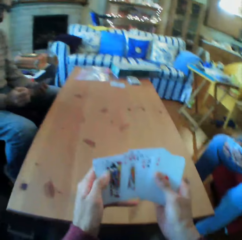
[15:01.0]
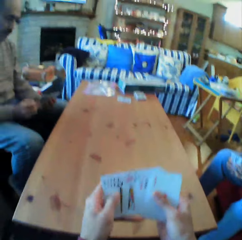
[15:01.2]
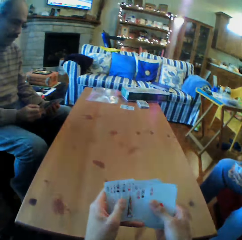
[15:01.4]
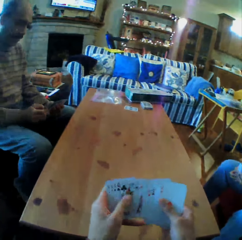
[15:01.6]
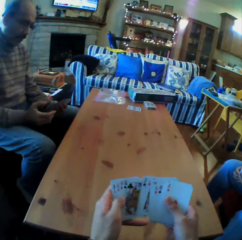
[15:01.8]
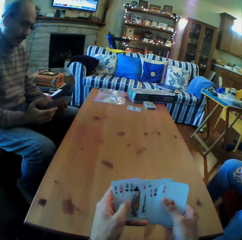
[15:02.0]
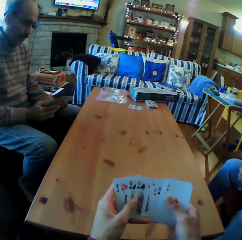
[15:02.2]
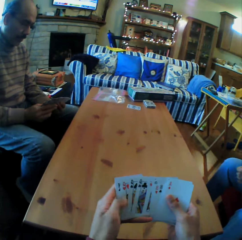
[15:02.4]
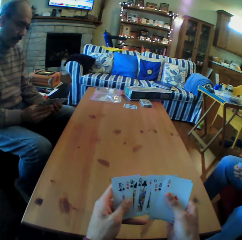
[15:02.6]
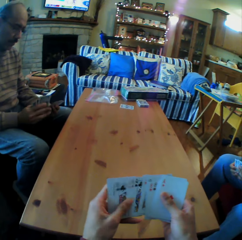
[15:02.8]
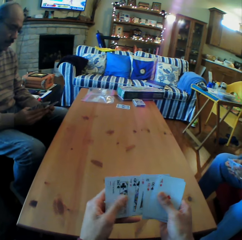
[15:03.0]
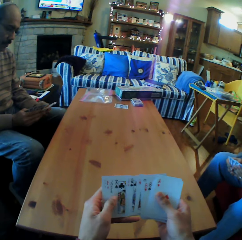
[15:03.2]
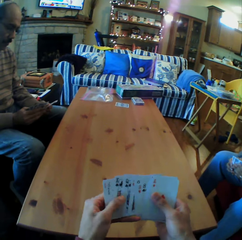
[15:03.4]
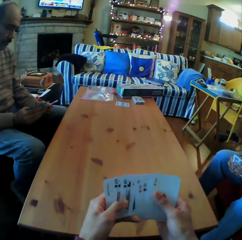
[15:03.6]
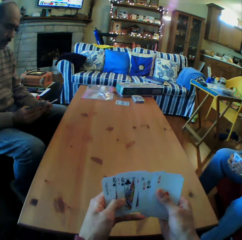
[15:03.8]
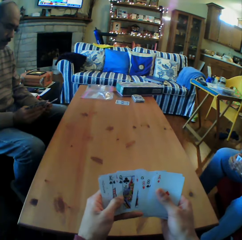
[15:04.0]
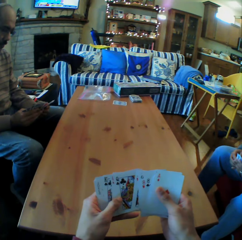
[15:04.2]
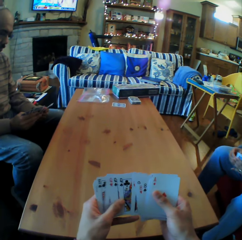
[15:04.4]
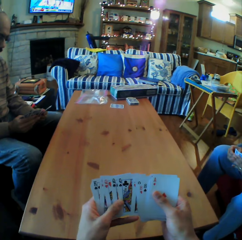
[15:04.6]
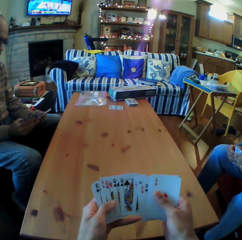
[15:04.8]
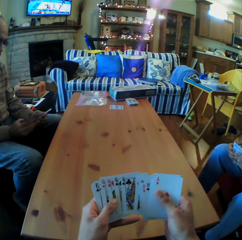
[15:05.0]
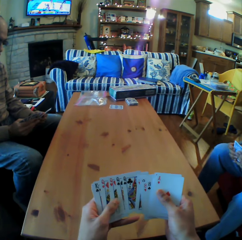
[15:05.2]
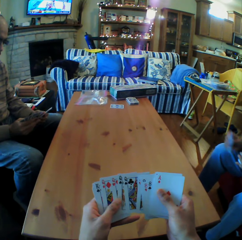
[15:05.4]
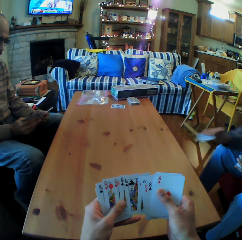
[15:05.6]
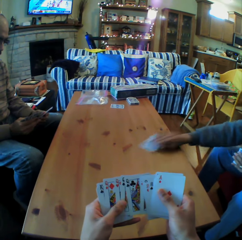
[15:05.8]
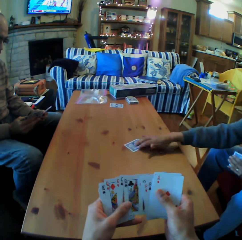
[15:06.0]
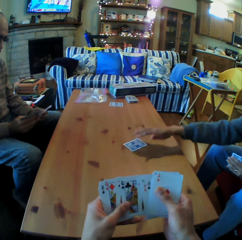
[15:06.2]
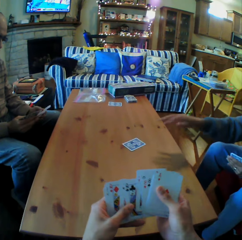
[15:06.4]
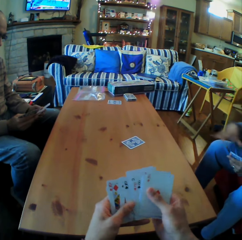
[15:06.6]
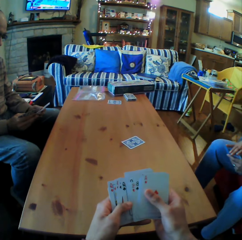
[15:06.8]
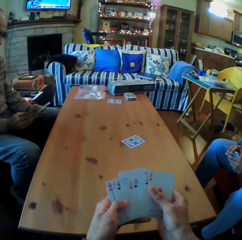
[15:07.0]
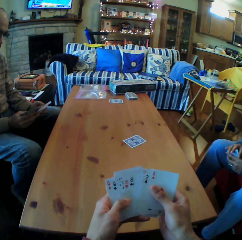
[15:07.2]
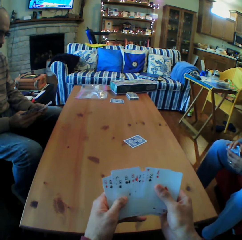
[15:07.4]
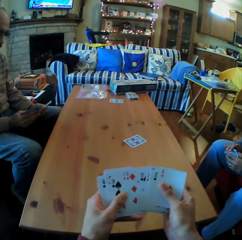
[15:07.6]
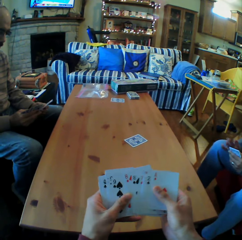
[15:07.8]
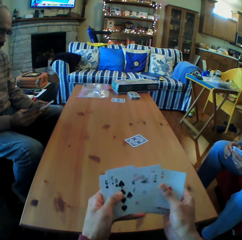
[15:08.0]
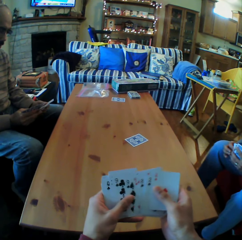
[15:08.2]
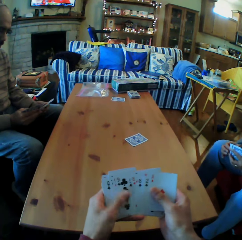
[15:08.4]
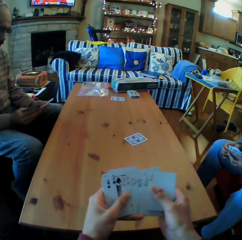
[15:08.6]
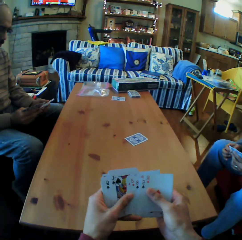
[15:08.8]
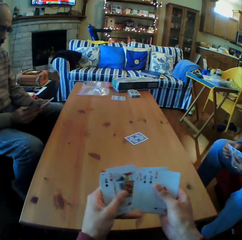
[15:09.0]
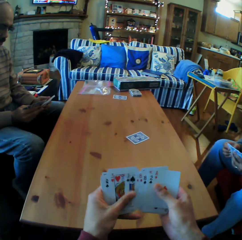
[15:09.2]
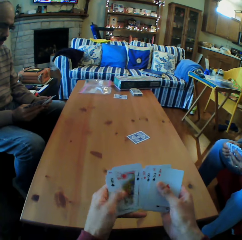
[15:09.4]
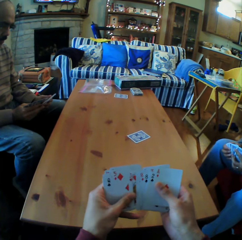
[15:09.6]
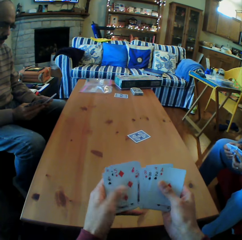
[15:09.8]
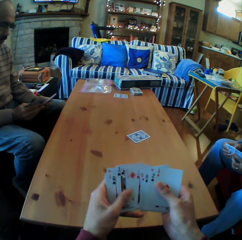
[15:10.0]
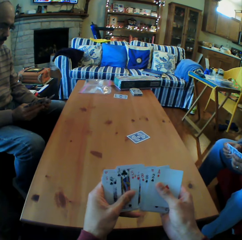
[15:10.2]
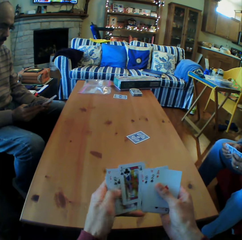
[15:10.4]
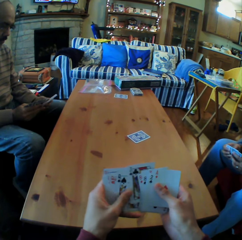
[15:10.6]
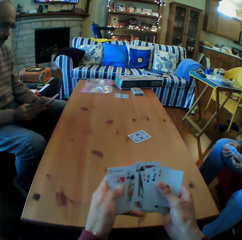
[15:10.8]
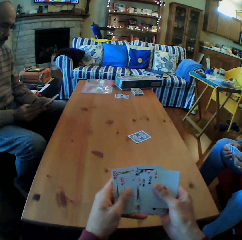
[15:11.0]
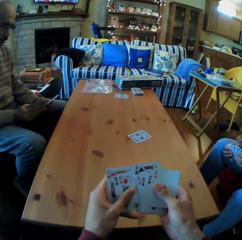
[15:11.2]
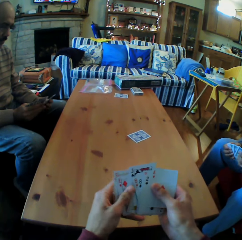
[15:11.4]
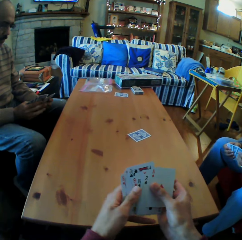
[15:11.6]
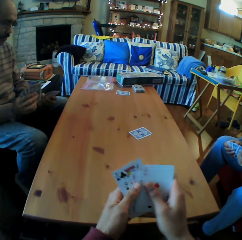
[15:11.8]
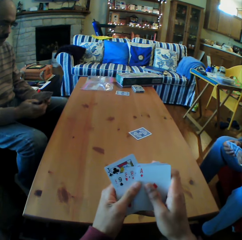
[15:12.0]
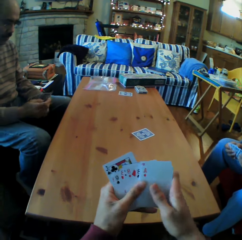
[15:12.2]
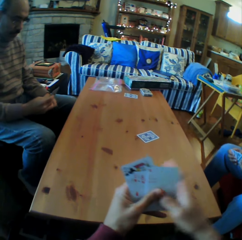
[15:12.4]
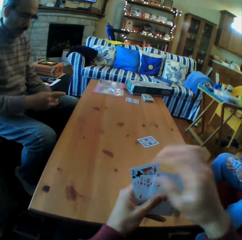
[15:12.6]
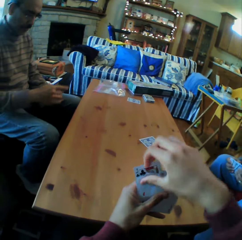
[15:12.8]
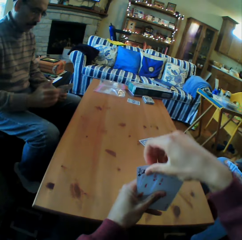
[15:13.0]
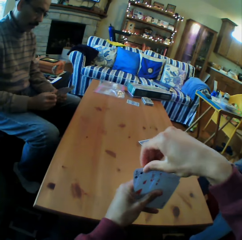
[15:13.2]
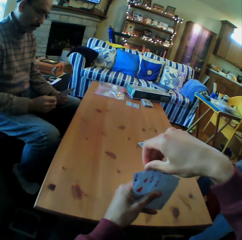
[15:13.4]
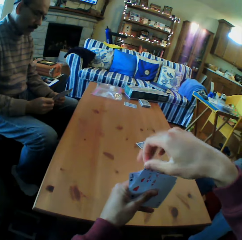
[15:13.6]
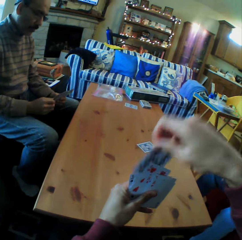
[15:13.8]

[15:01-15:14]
The camera wearer looks at the cards. A woman puts the cards on the table.

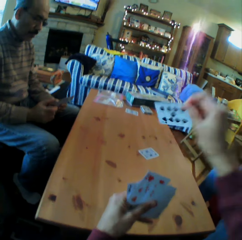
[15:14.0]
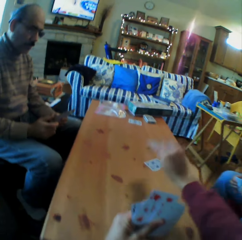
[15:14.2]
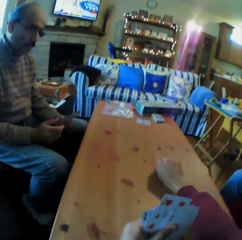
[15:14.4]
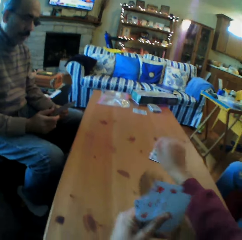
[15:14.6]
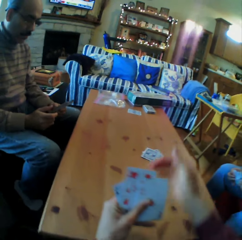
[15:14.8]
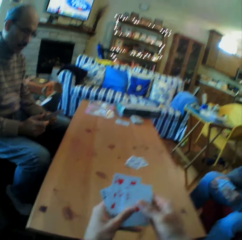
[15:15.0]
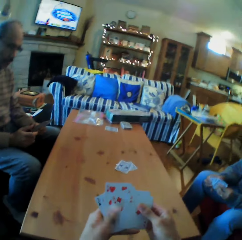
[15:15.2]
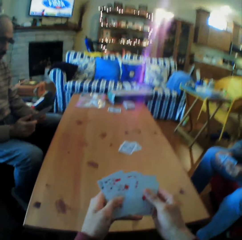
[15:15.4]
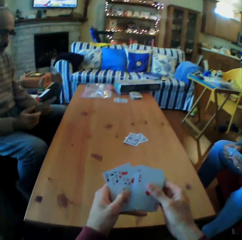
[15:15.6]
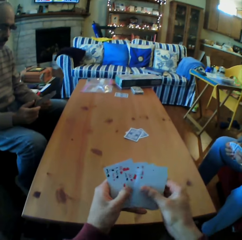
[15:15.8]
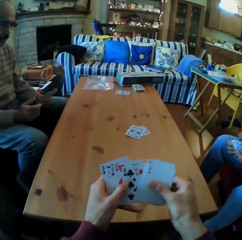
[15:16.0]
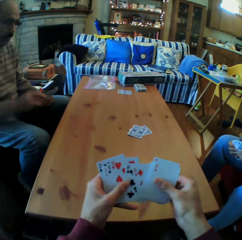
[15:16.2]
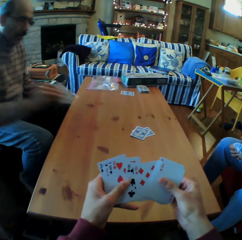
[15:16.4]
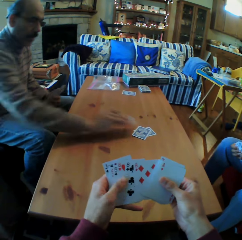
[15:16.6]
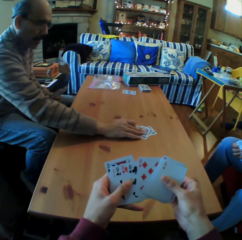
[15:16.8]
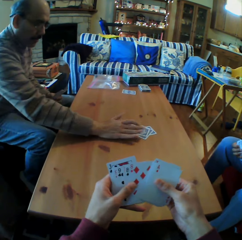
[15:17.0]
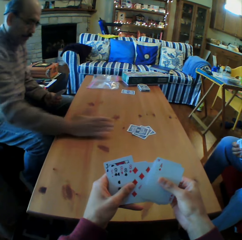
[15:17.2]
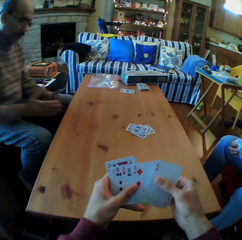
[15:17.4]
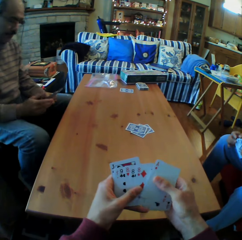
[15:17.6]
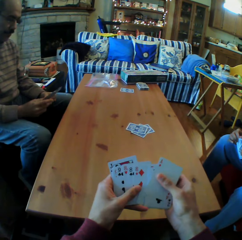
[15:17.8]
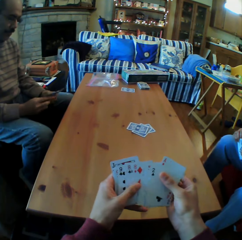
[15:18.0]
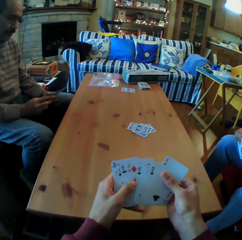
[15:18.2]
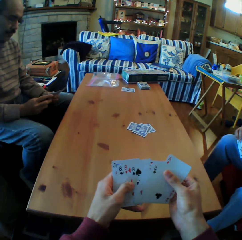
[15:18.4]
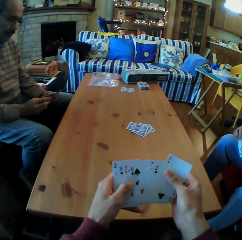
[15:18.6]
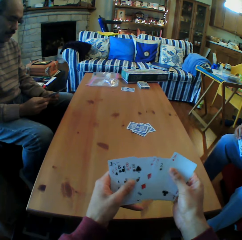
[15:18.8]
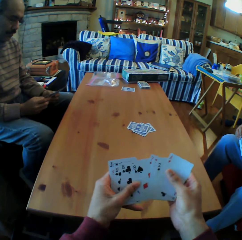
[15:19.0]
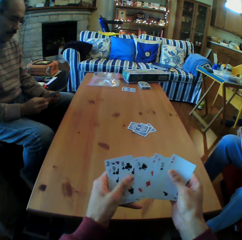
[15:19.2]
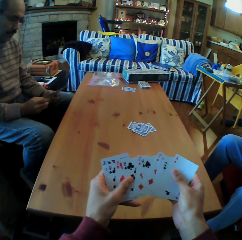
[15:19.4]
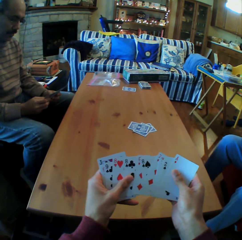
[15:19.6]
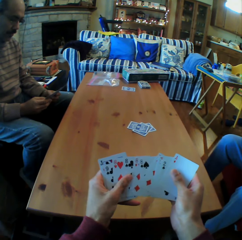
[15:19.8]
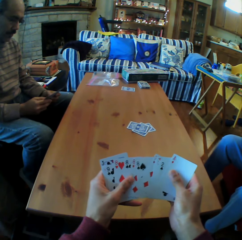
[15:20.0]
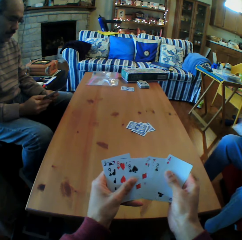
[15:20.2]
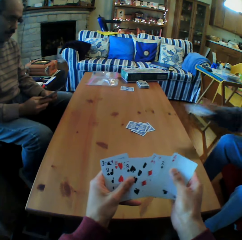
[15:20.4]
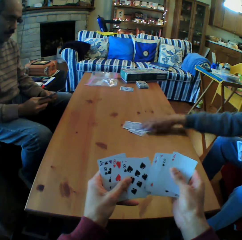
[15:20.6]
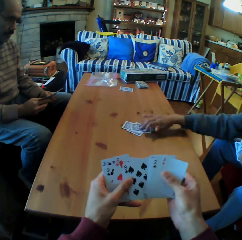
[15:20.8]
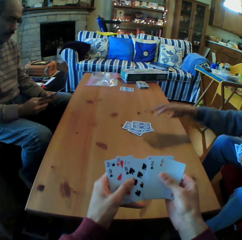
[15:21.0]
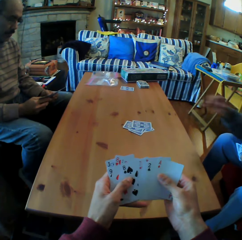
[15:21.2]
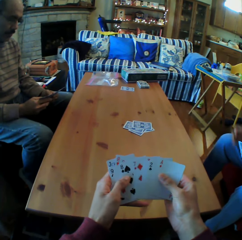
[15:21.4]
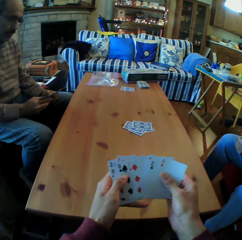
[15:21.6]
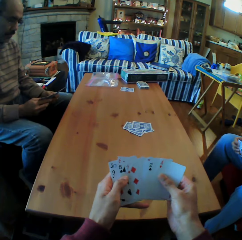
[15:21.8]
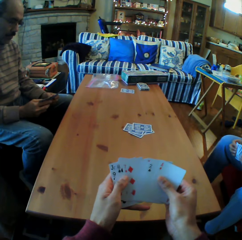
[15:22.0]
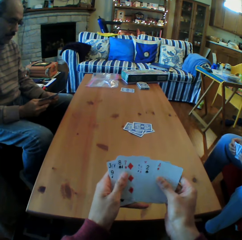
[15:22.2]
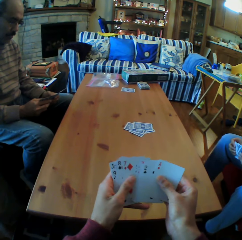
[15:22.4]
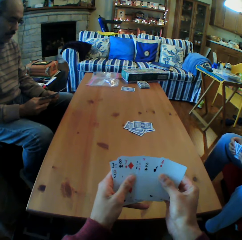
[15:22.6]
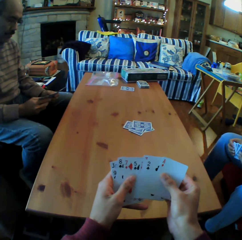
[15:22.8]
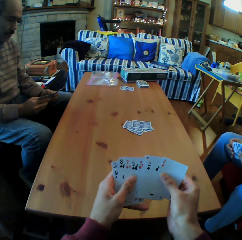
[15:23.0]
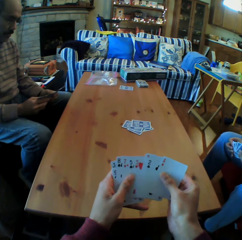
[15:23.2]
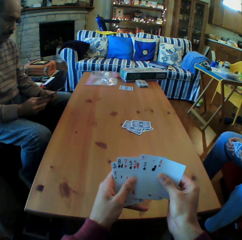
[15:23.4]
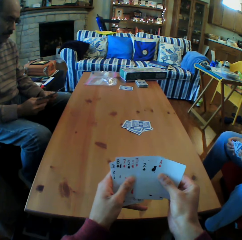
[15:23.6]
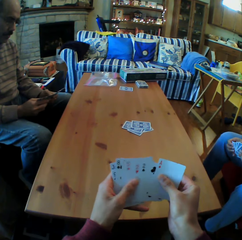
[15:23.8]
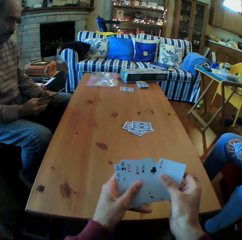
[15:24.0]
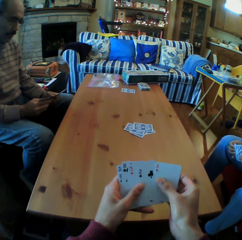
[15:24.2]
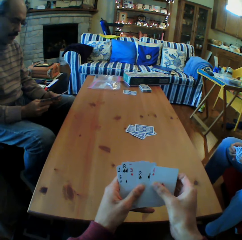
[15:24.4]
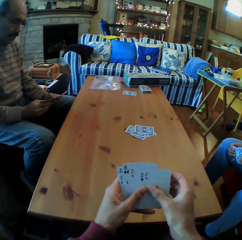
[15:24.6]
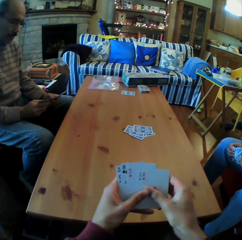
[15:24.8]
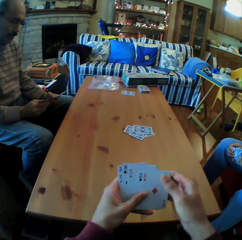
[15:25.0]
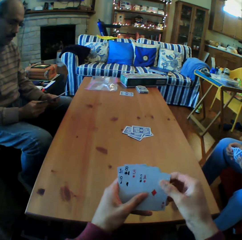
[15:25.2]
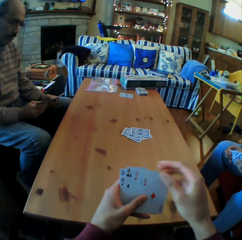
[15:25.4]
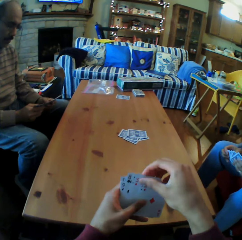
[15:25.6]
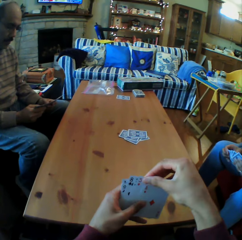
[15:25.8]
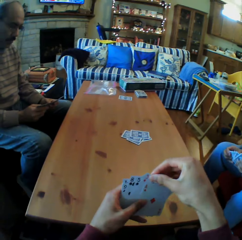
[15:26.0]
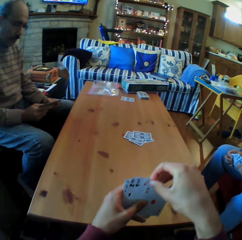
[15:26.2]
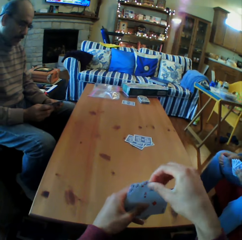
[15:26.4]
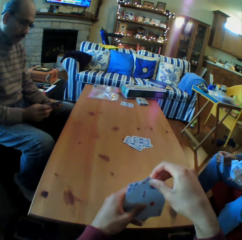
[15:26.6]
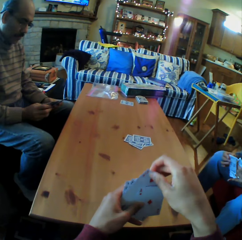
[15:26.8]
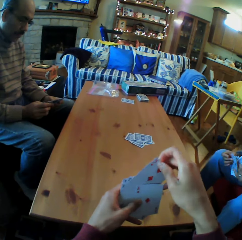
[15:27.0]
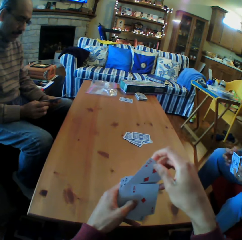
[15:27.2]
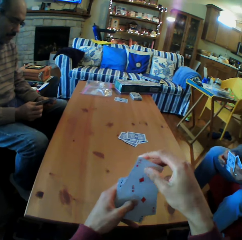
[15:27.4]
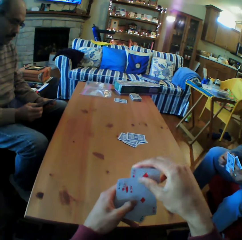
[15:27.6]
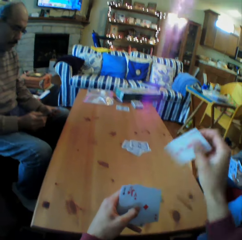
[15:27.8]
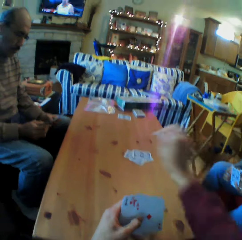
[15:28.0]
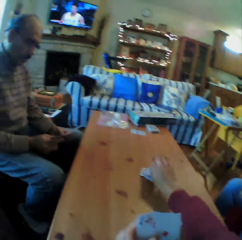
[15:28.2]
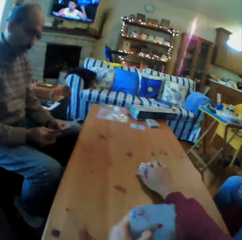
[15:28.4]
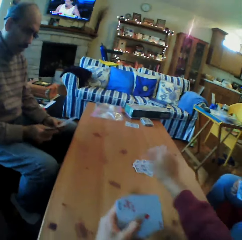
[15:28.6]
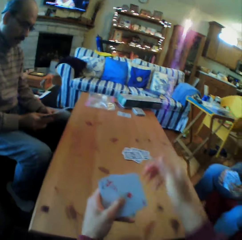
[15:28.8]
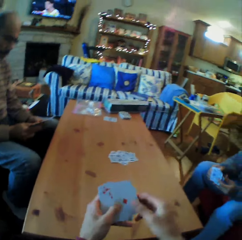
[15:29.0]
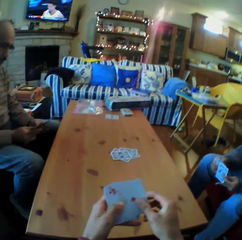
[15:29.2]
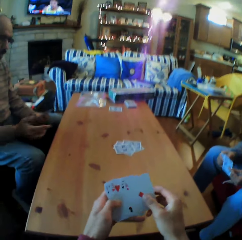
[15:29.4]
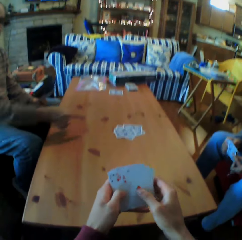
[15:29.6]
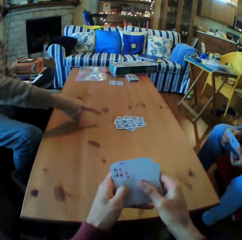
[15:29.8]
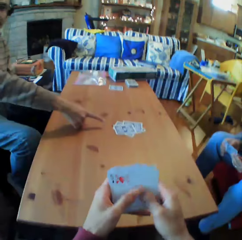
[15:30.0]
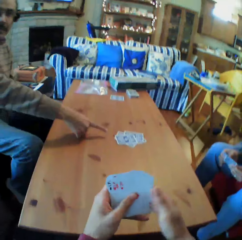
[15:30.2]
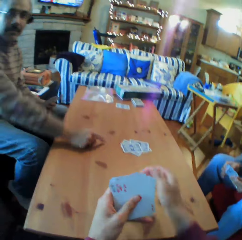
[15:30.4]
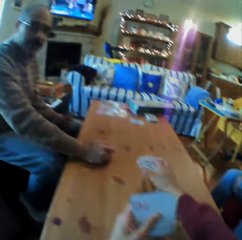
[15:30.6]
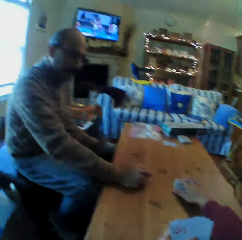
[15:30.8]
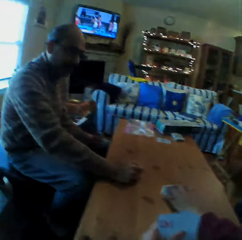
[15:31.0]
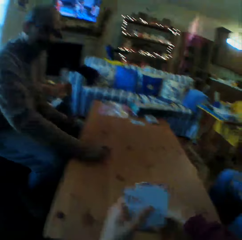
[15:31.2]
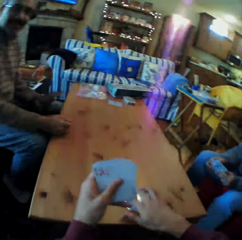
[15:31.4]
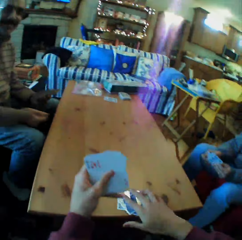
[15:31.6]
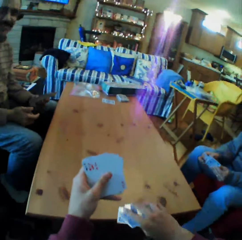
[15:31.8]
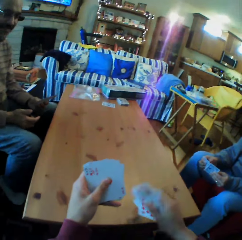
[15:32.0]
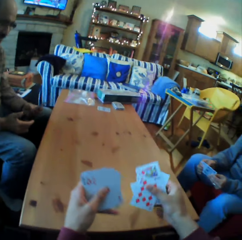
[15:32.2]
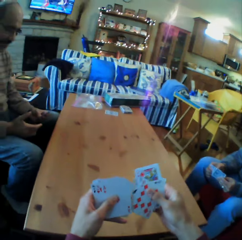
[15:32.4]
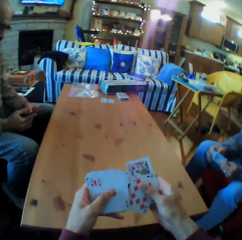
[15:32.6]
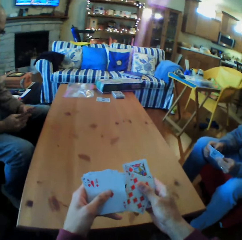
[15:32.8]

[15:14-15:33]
The camera wearer puts the cards on the table. They look at the cards. A man puts the cards on the table. The camera wearer looks at the cards. A woman puts the cards on the table. The camera wearer looks at the cards. They put the cards on the table. They pick up the cards from the table.
